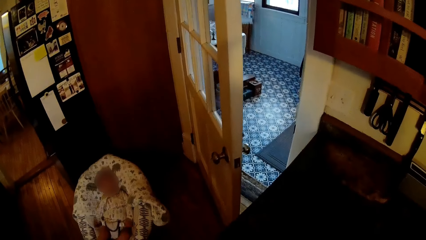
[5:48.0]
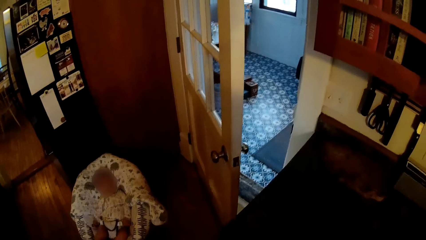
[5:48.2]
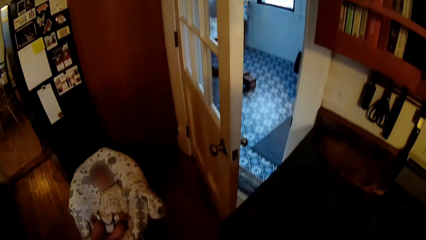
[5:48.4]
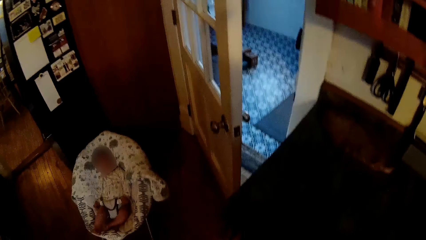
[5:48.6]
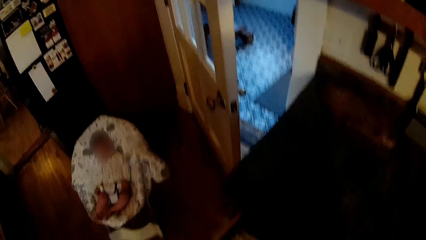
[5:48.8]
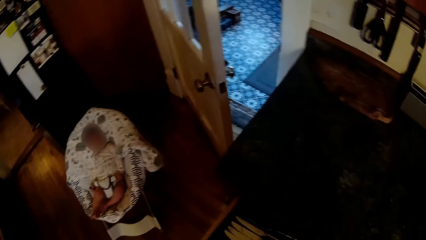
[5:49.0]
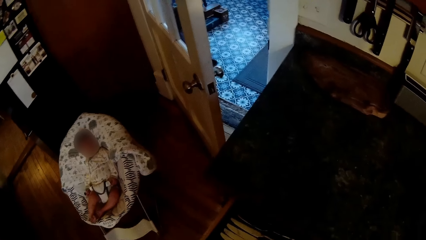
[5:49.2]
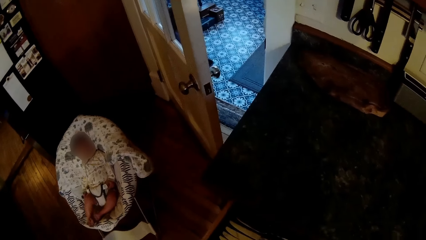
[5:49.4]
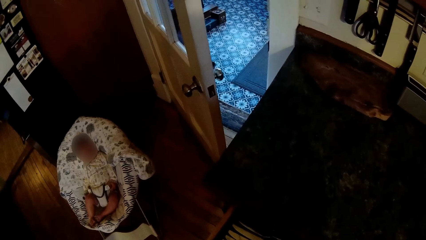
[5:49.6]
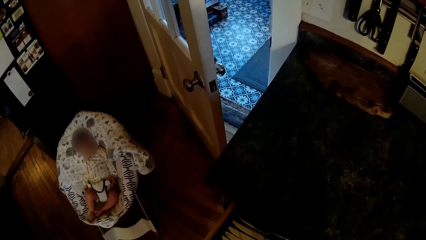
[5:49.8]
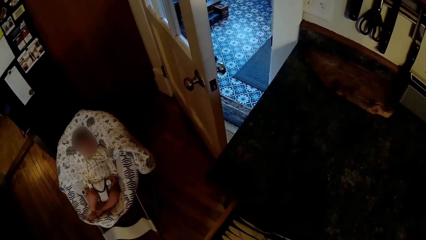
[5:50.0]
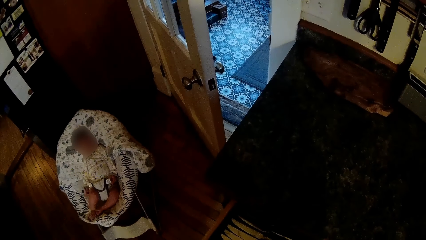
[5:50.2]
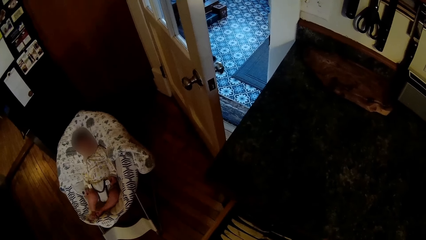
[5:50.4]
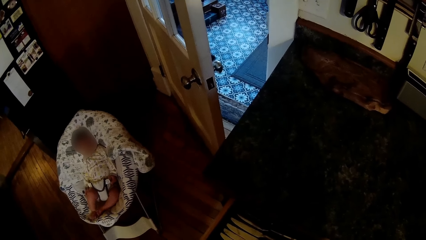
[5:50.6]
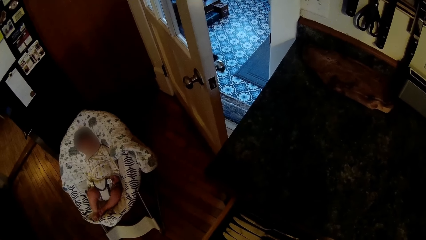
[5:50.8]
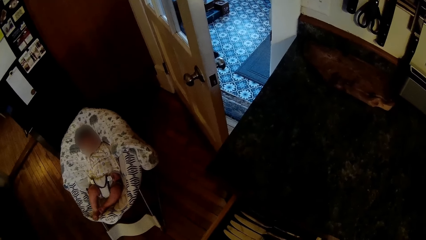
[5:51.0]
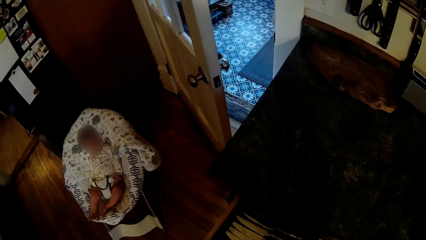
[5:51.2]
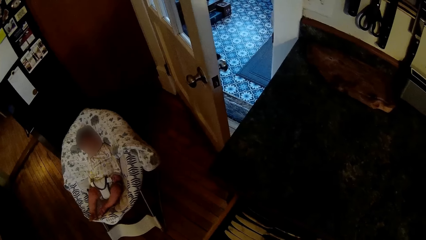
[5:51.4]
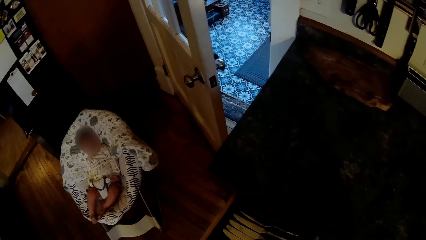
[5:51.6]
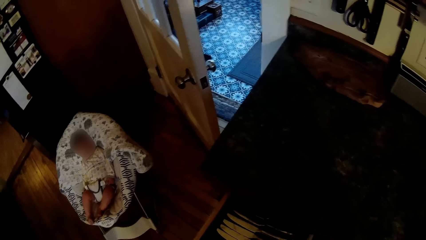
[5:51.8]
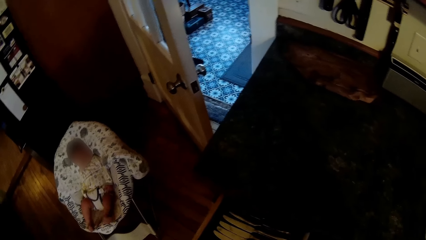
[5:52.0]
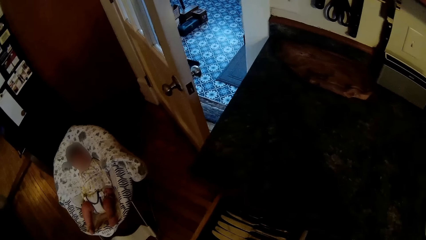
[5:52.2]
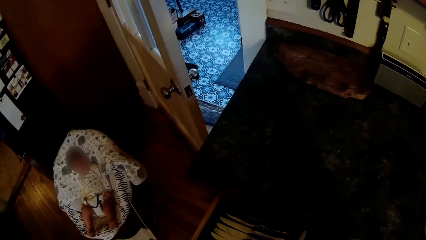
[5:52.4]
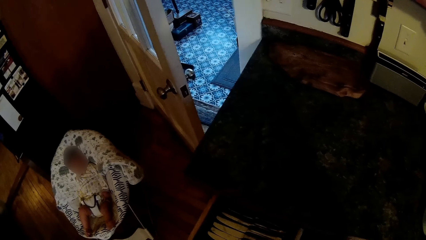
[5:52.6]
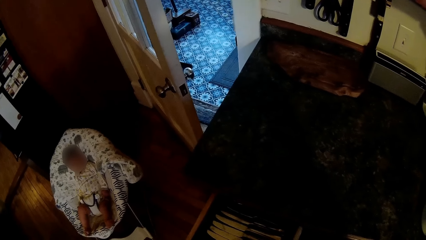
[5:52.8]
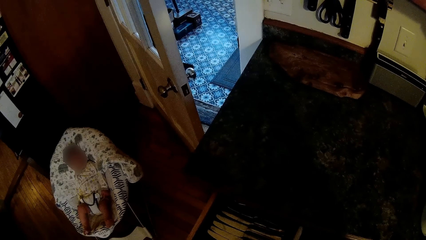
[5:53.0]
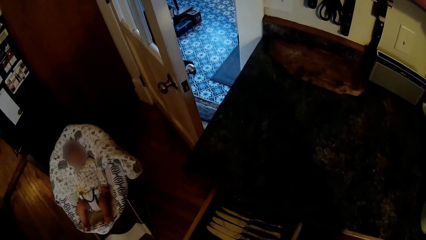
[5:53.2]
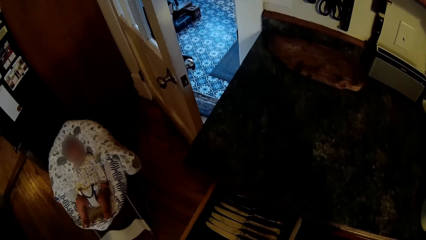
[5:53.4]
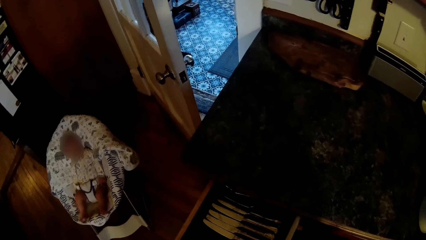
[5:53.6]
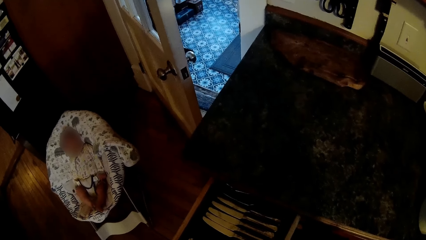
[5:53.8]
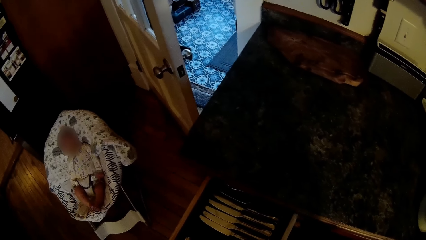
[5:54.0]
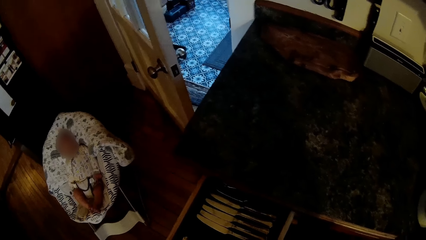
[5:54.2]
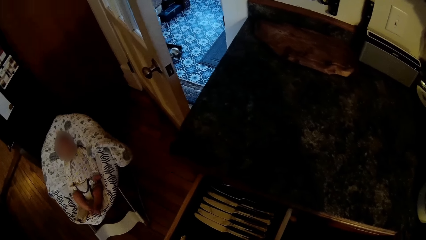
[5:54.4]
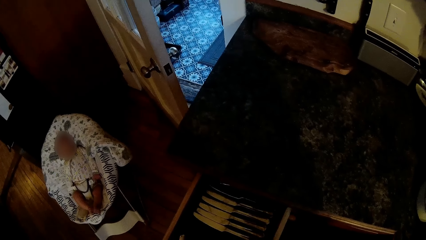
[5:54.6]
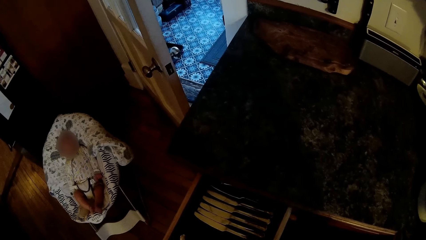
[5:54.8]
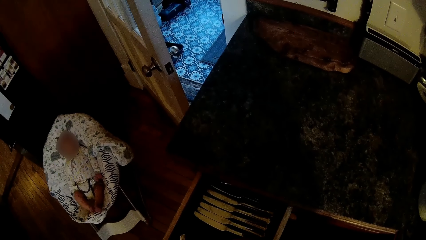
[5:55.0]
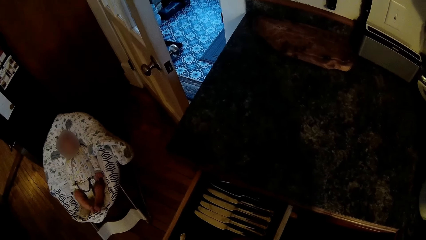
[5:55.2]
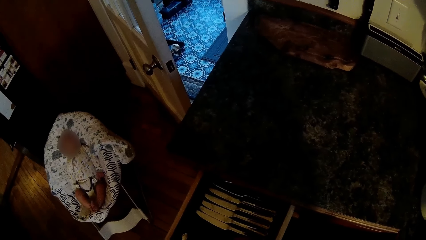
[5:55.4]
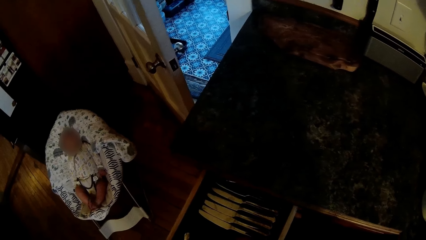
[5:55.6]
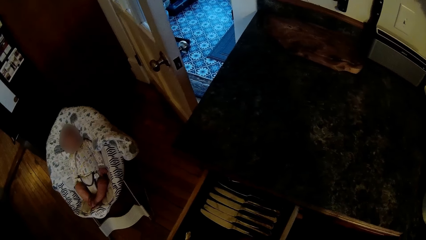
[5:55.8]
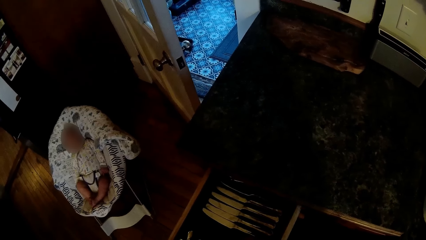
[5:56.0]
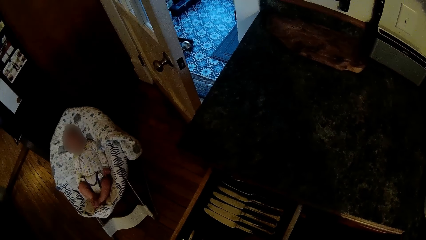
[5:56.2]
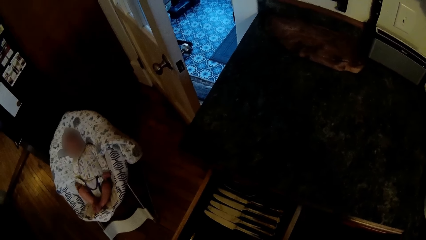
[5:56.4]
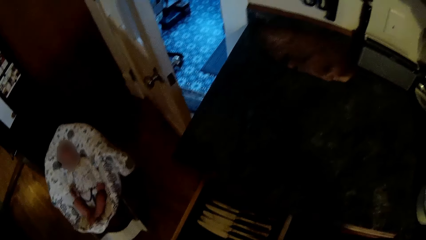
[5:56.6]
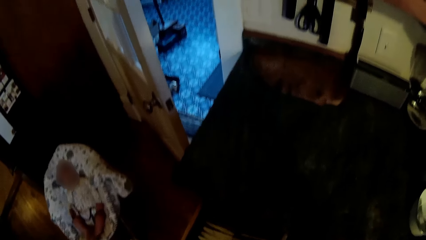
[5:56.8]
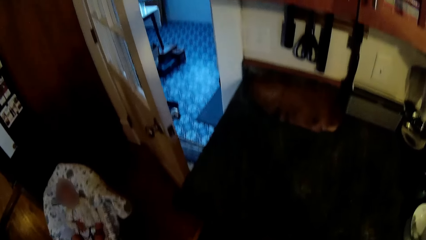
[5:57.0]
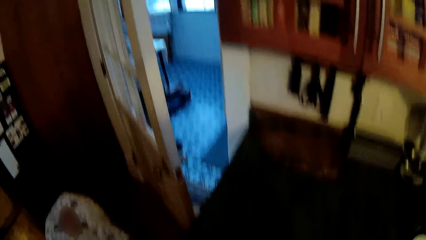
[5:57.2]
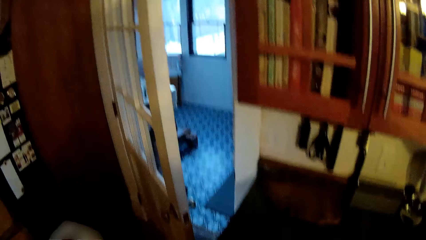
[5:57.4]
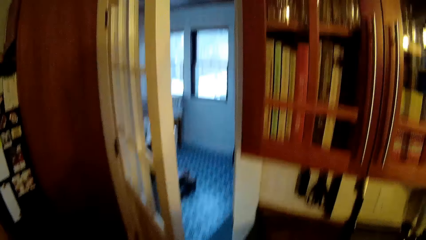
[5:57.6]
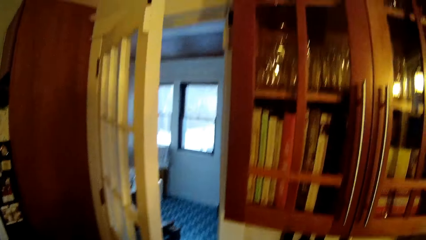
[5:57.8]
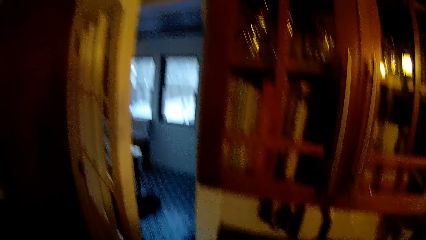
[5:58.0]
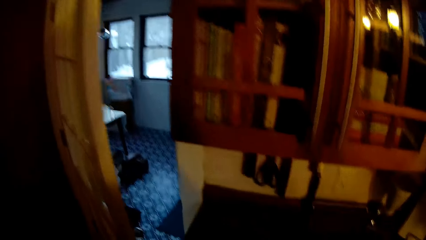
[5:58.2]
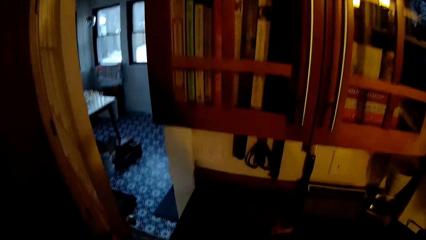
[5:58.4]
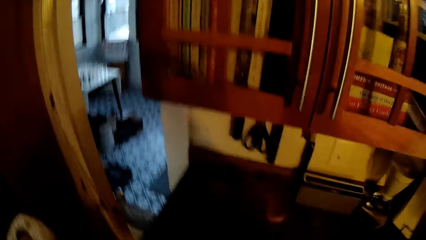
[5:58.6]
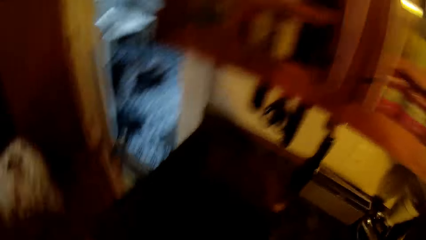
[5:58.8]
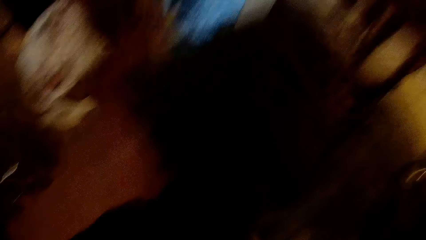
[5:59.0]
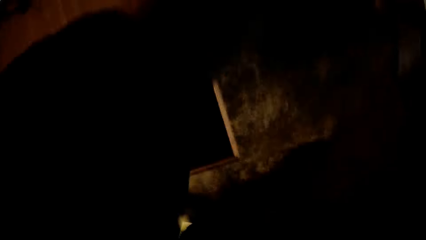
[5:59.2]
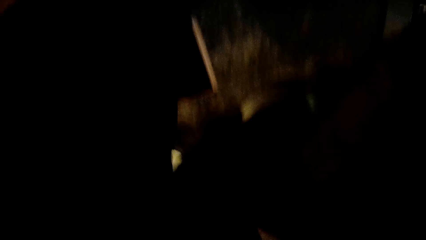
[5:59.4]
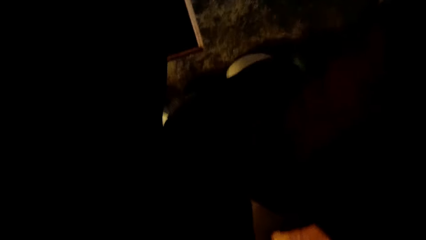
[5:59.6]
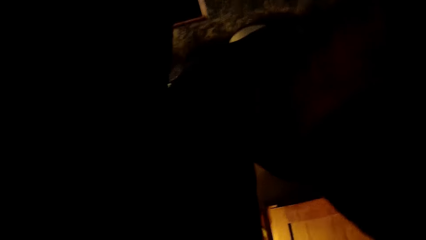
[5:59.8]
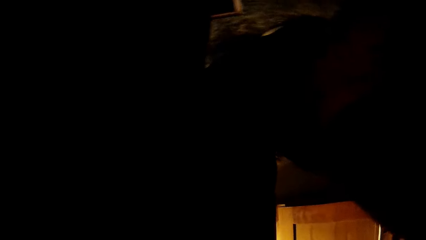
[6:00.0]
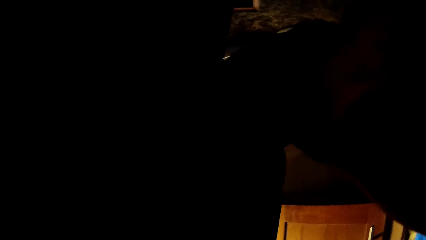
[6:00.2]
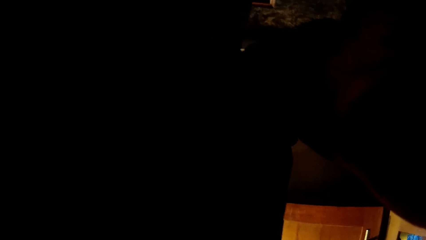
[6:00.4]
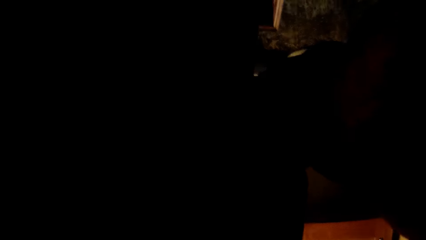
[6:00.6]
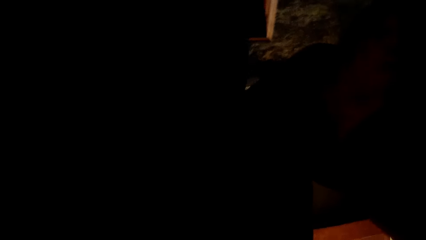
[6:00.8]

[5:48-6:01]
The camera wearer converses. He stares at the baby. He closes a cabinet with his left hand. He moves towards the baby.
